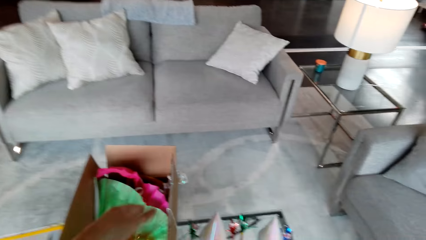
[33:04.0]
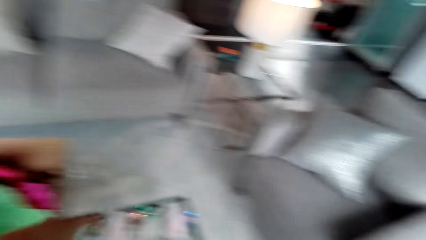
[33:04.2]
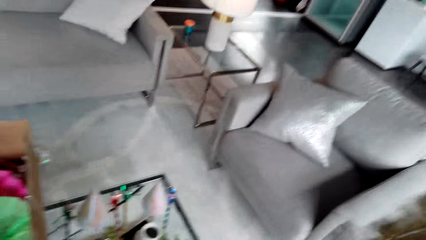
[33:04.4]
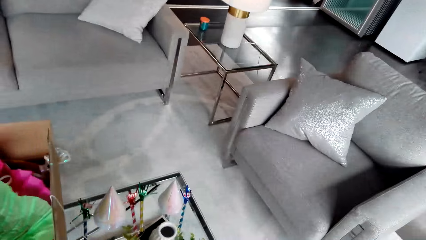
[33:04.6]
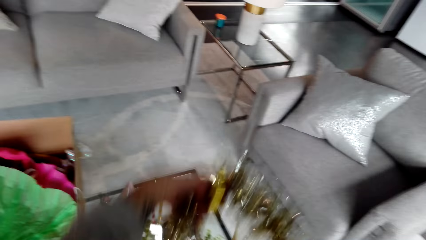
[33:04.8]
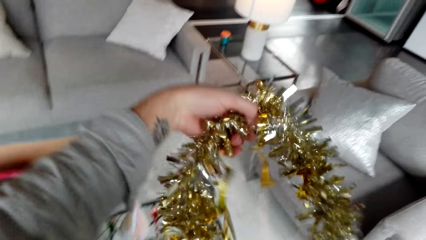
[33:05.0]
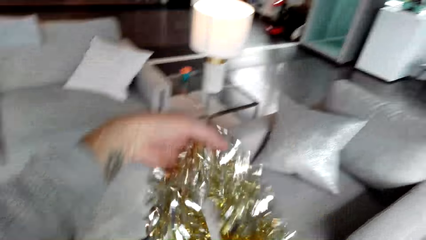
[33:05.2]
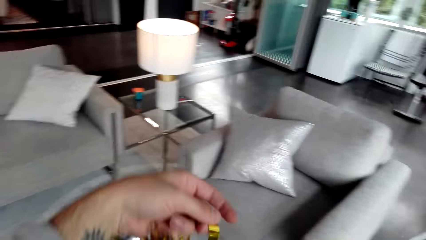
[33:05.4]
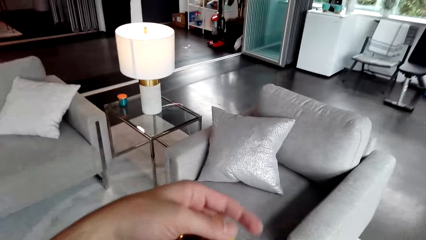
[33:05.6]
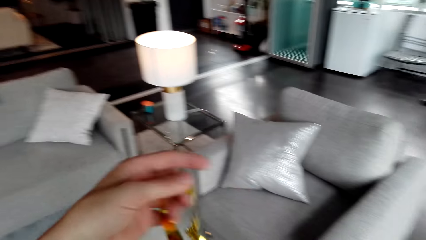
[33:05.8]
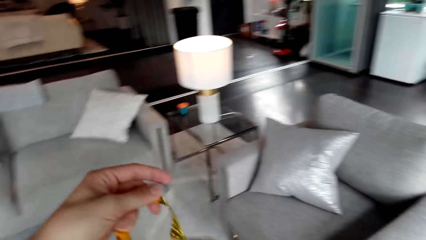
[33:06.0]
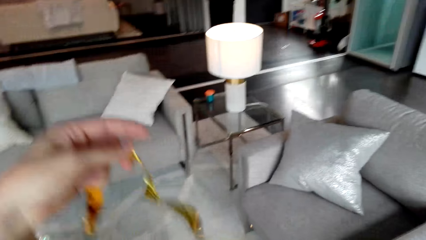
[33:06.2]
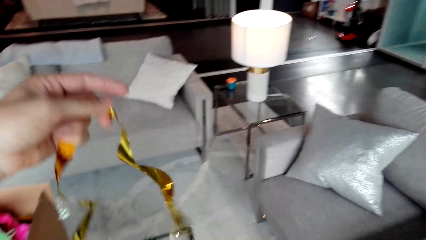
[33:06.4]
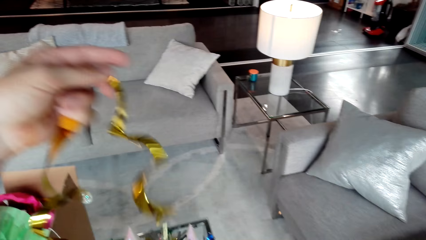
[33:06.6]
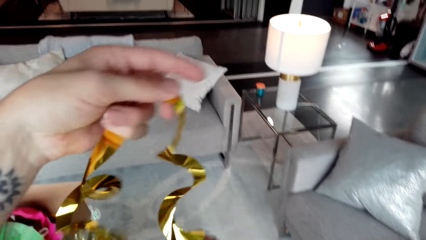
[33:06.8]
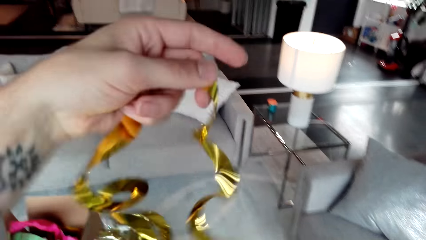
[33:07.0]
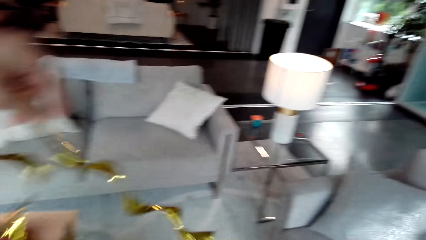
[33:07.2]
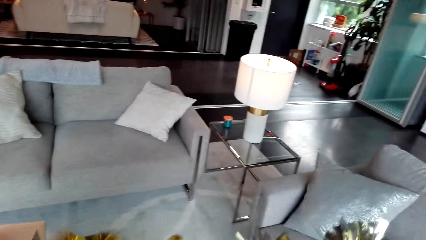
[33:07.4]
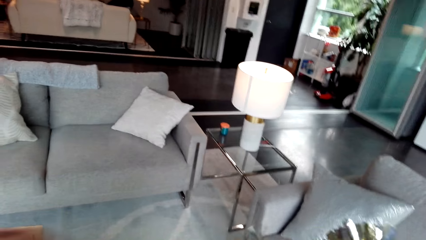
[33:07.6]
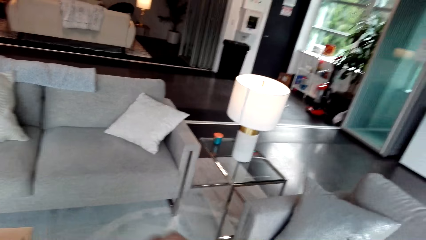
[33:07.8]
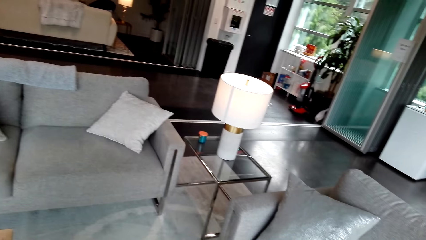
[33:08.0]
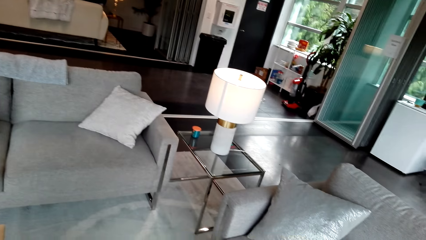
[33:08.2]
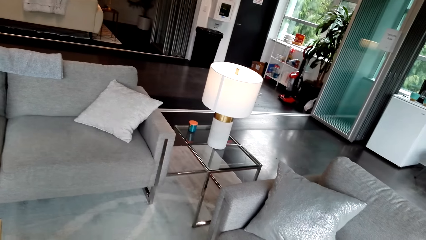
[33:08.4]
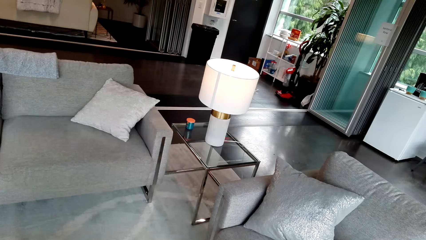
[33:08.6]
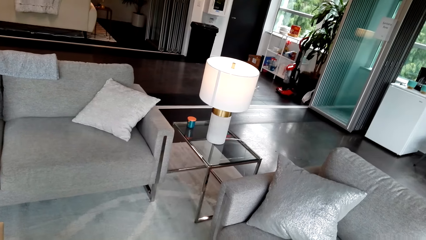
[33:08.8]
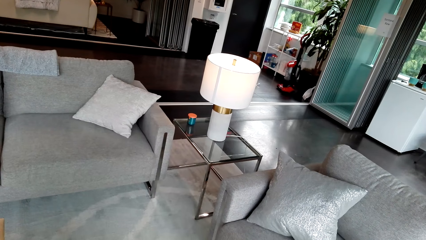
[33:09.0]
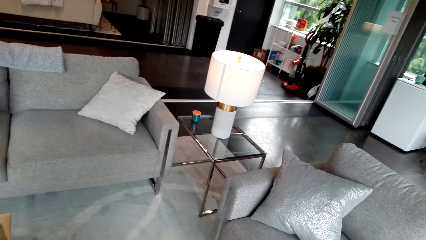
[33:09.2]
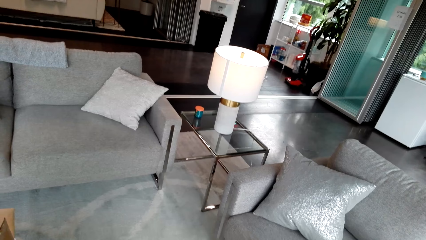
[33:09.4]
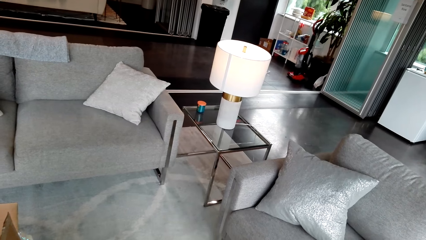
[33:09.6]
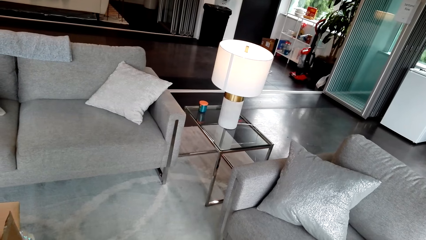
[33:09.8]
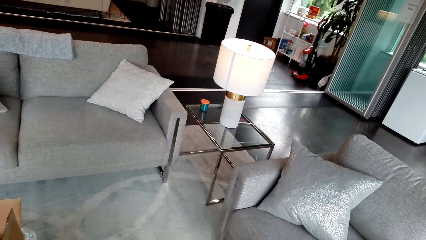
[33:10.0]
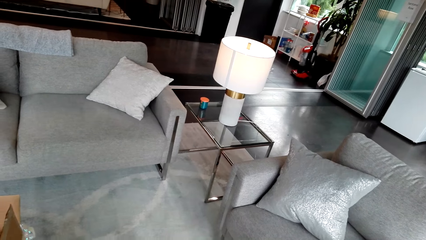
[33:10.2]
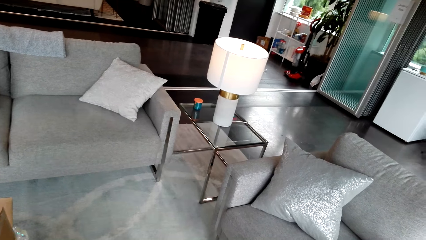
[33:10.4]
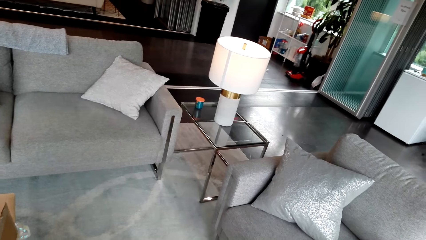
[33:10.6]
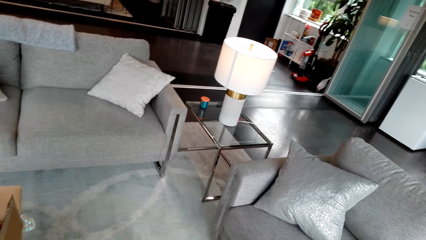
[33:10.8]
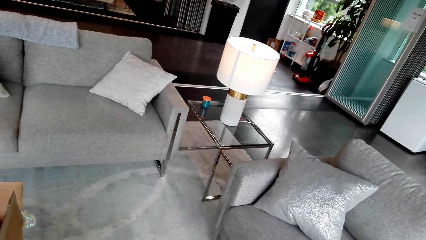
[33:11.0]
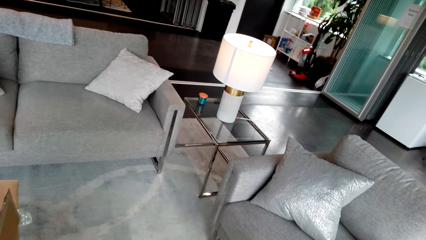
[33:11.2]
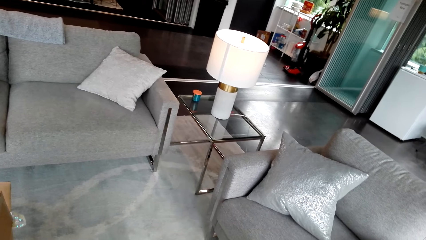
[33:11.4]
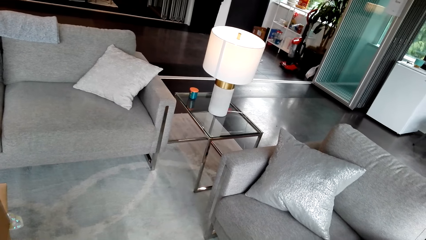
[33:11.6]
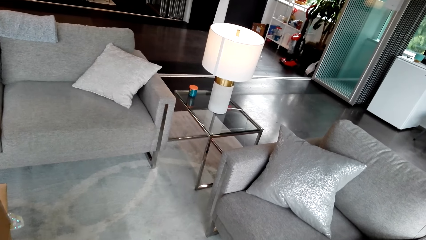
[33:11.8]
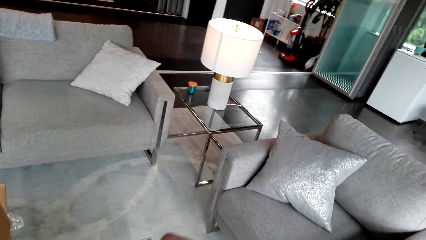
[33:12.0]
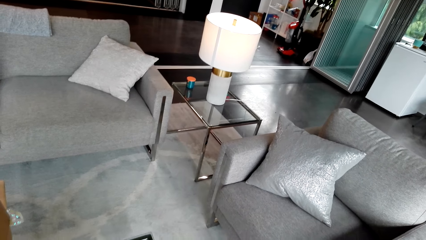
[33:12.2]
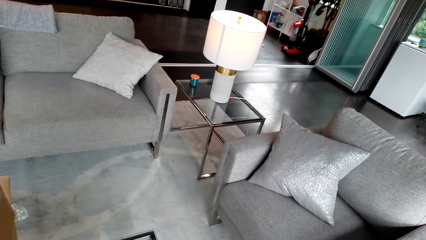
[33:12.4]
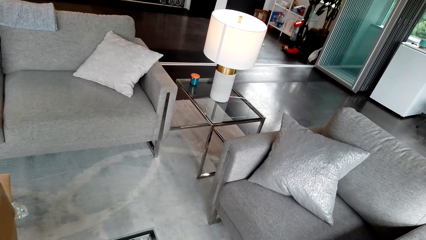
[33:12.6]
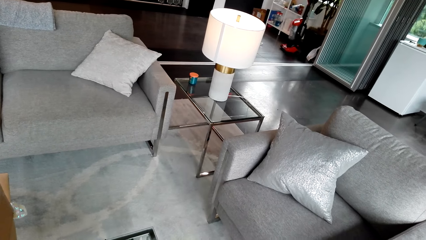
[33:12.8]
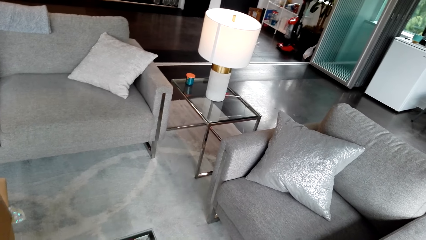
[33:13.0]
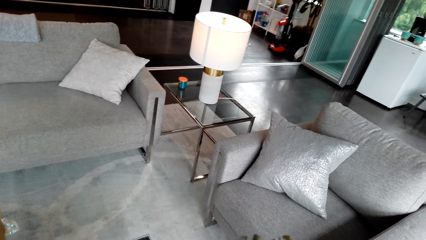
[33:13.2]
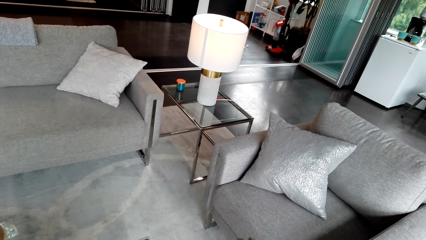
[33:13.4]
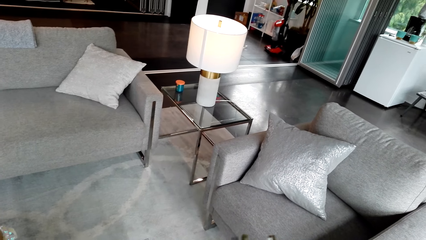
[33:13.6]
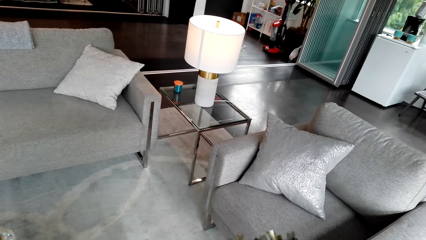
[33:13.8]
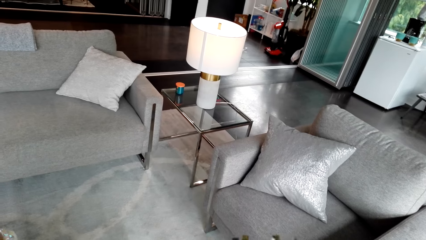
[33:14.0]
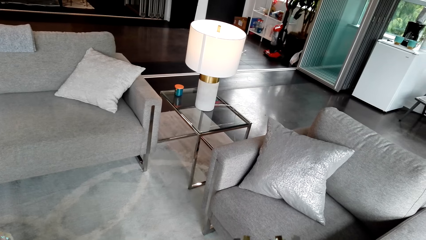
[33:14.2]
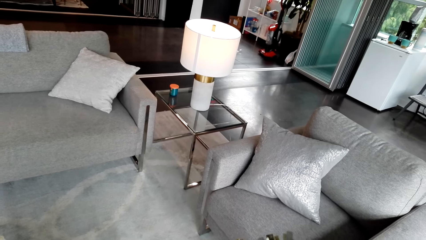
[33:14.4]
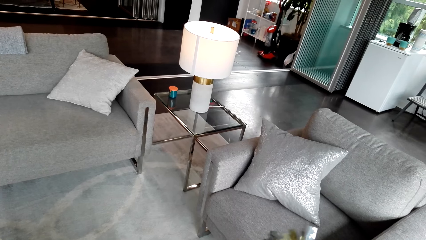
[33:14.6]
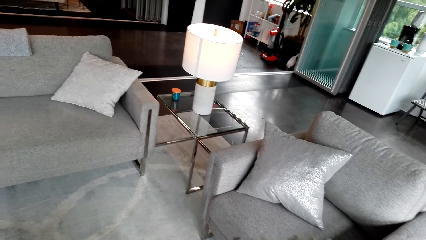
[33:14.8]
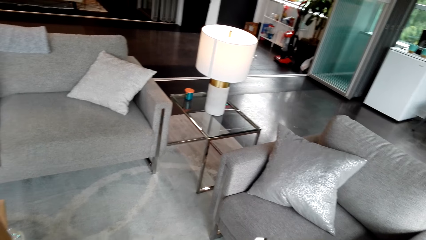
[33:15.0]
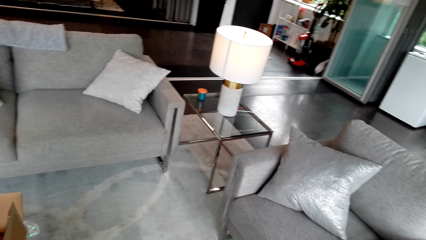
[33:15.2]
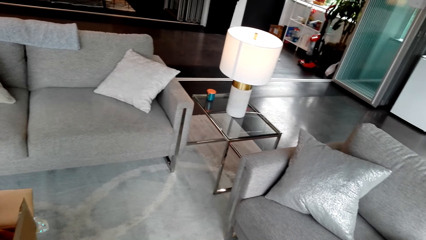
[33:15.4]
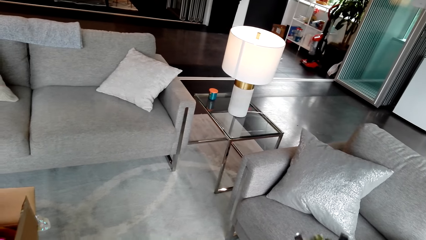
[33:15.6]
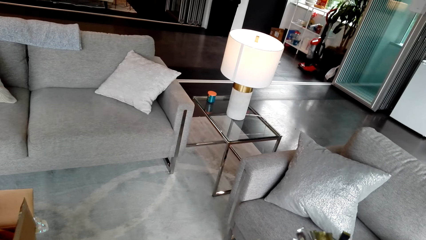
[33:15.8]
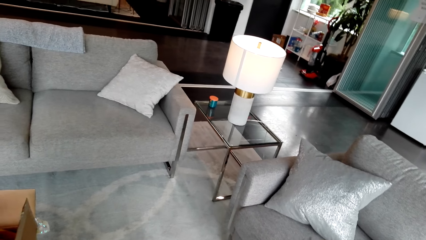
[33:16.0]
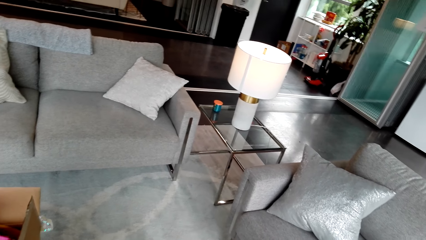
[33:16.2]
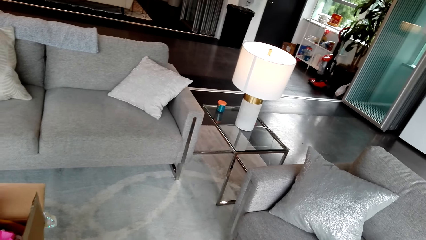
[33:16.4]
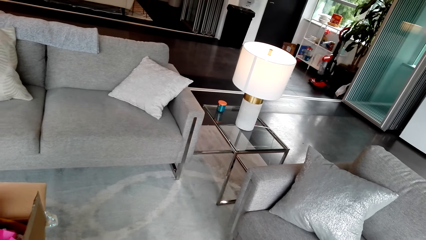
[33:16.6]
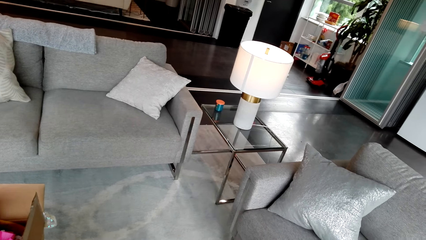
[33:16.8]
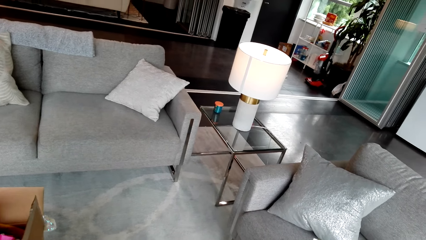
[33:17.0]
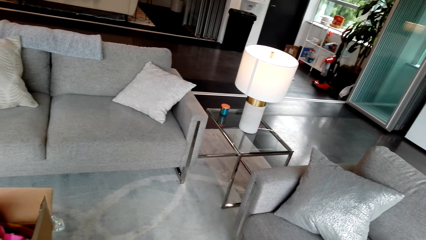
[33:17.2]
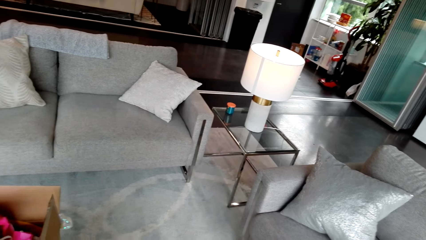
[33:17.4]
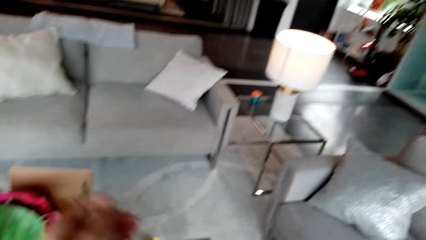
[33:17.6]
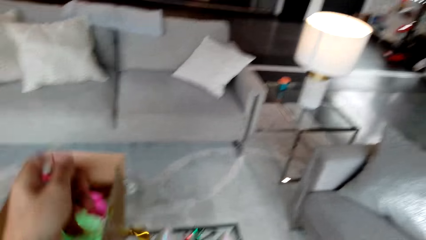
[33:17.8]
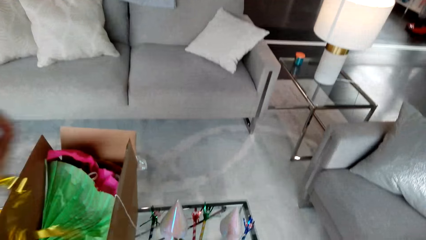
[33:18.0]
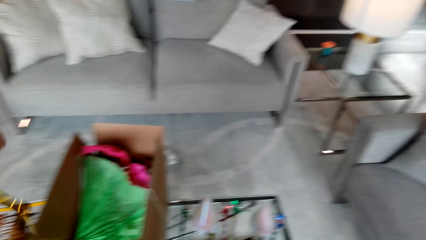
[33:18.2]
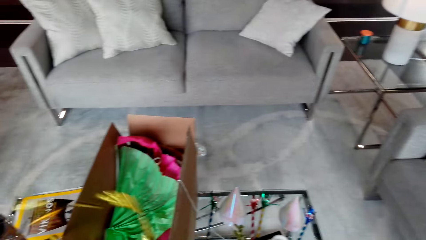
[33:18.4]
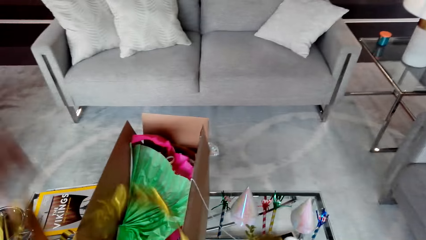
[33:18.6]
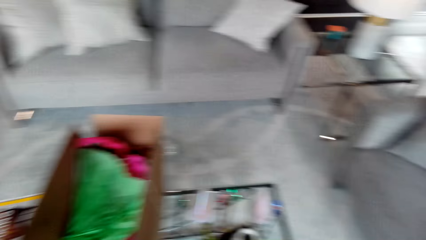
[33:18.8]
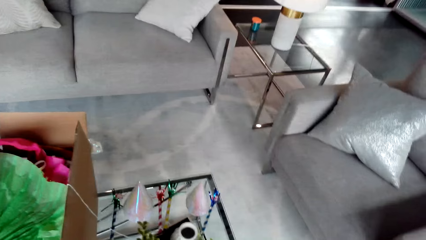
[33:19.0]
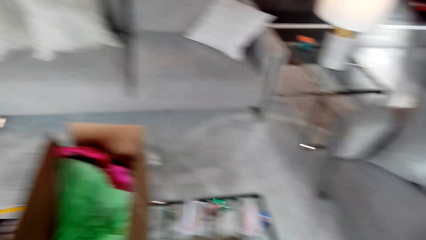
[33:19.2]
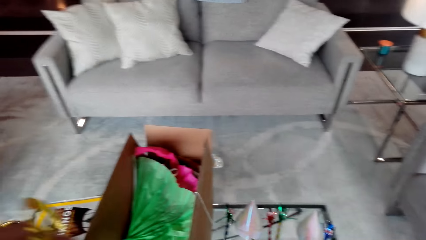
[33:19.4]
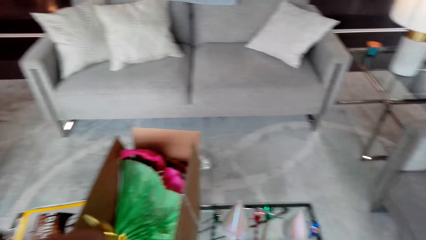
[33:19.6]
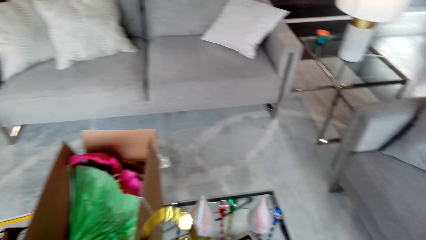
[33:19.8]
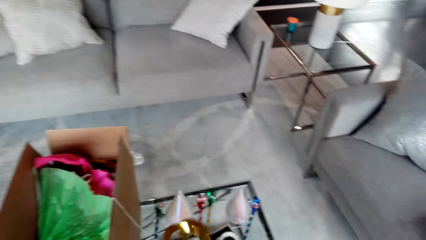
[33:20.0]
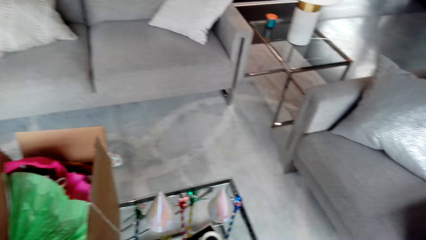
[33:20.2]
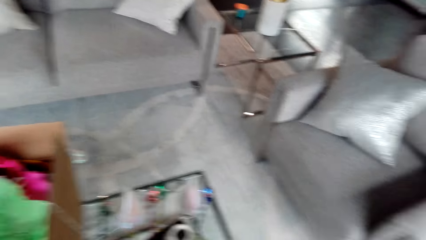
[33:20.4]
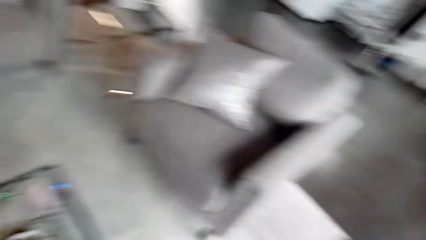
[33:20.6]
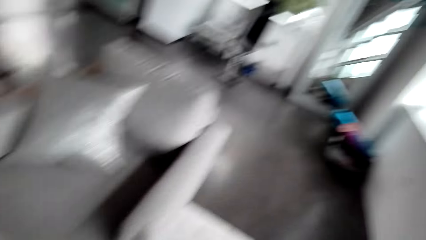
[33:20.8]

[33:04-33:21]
The camera wearer raises the tinsel. They hold ribbons.
